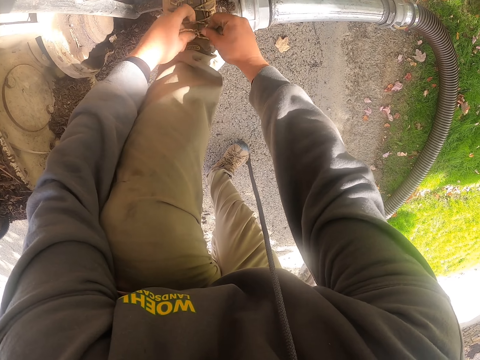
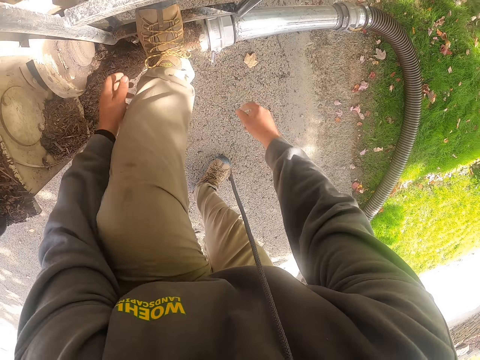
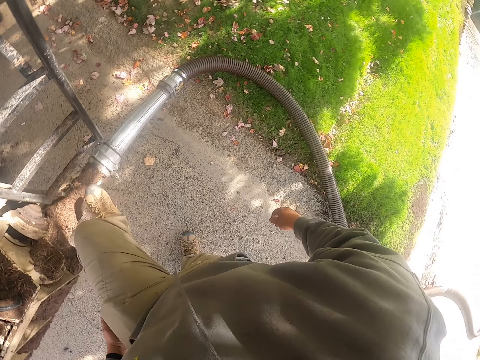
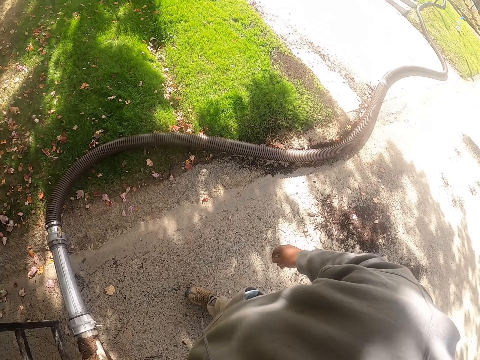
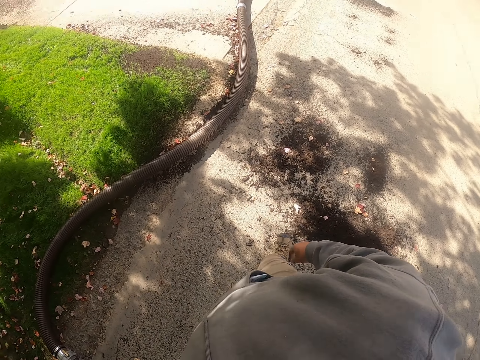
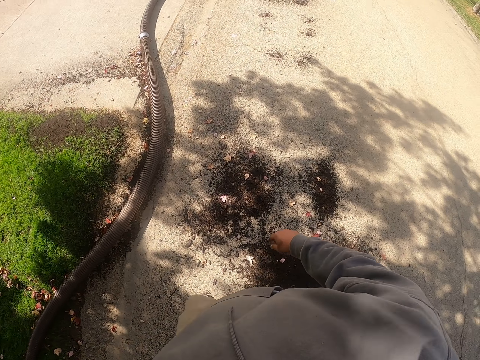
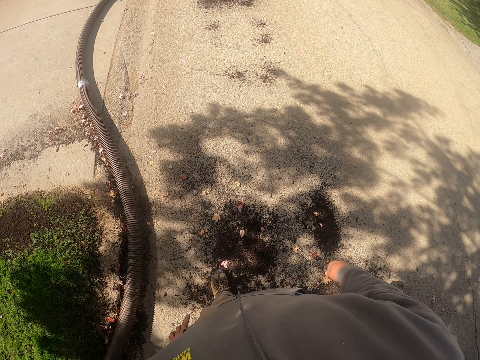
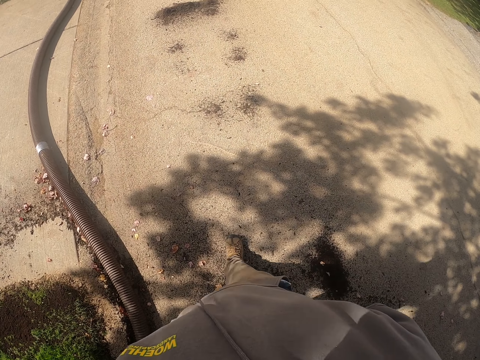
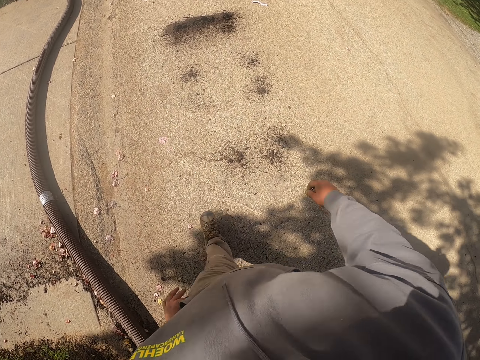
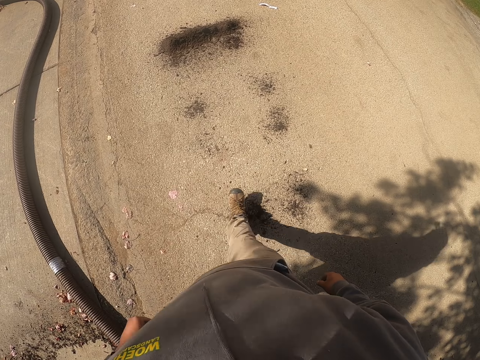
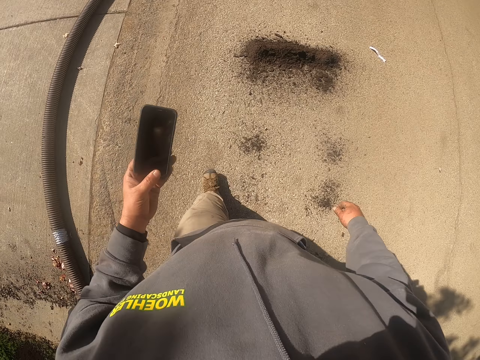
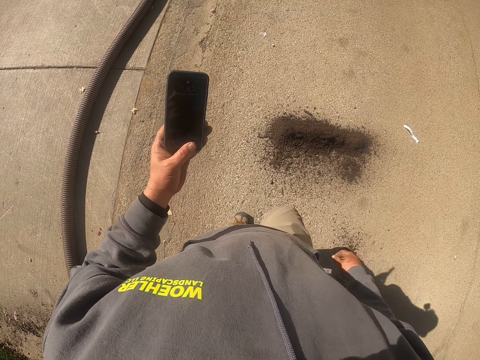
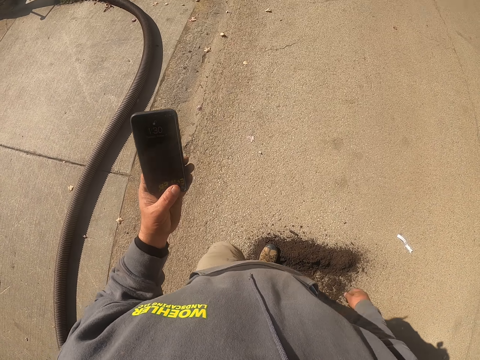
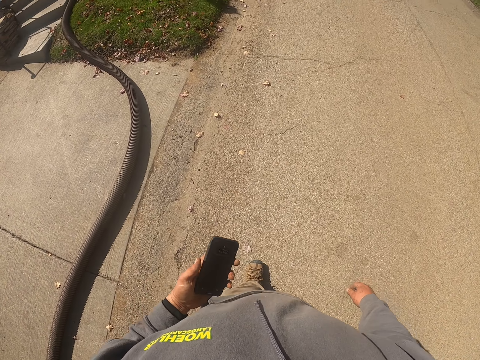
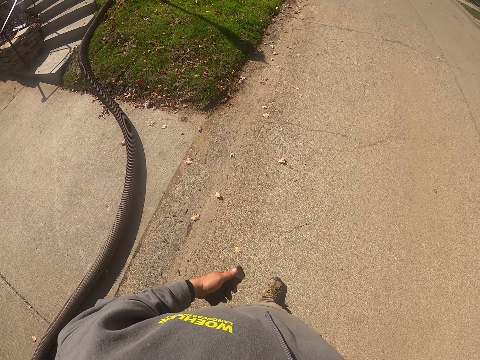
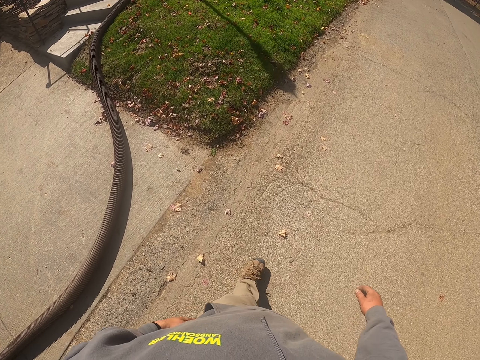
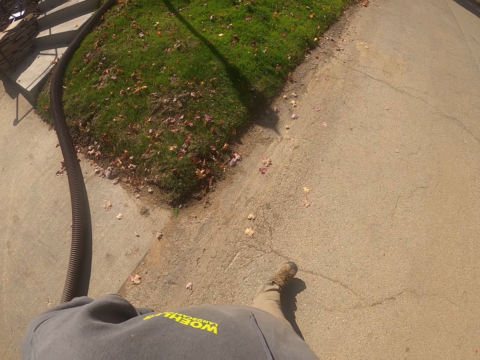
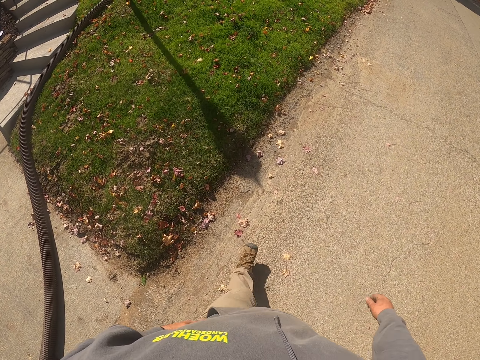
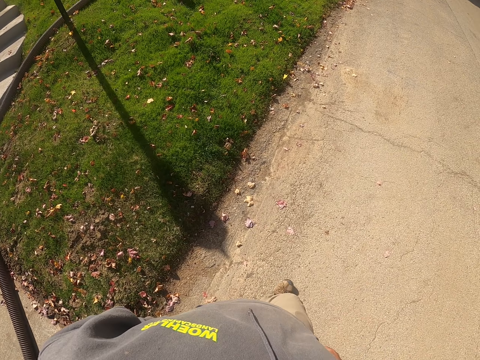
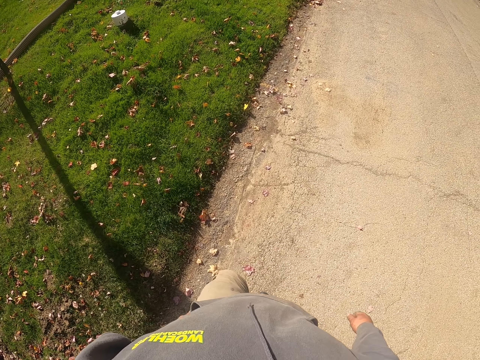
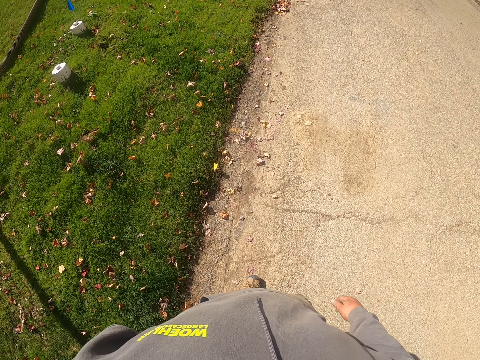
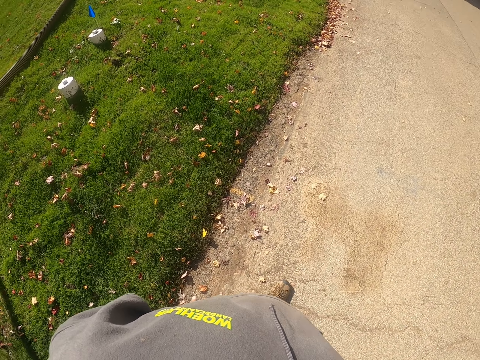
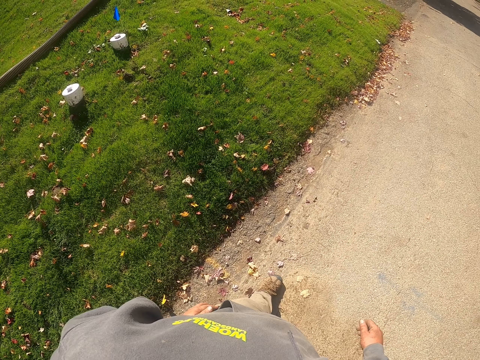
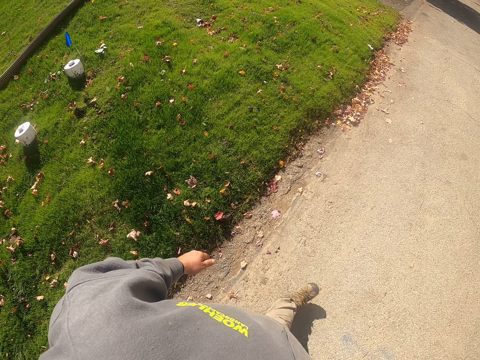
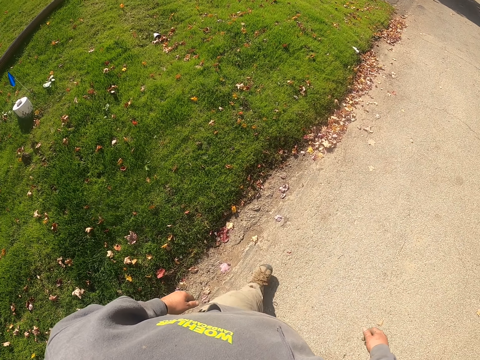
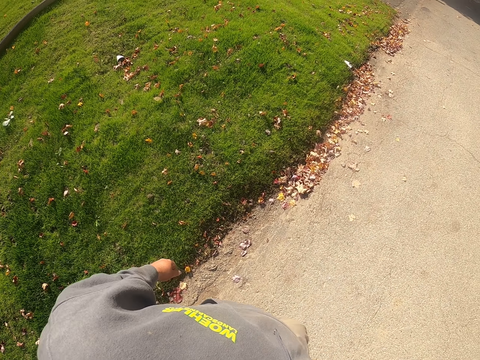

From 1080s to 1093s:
The camera wearer removes his hands from his shoes. He removes his leg from something. He walks around the compound. He walks back on the driveway. He gets the phone from his pocket. He looks at his phone. He puts his phone in his pocket. He walks to the pipe.

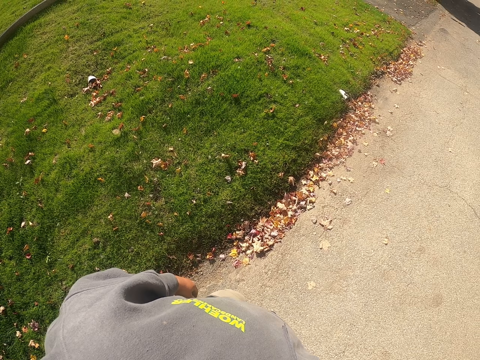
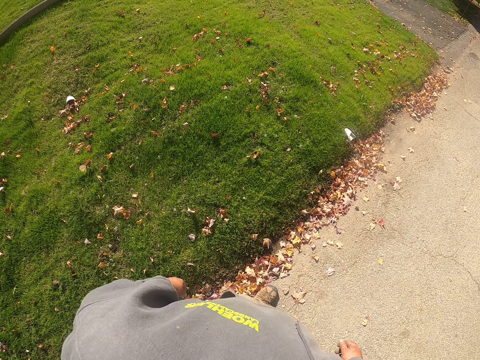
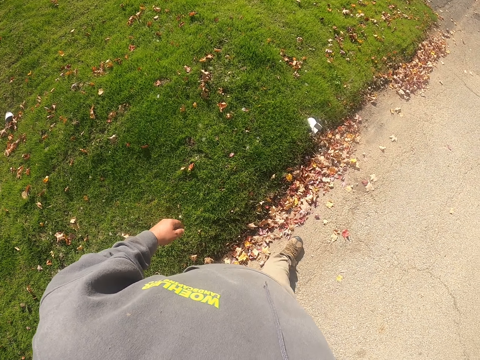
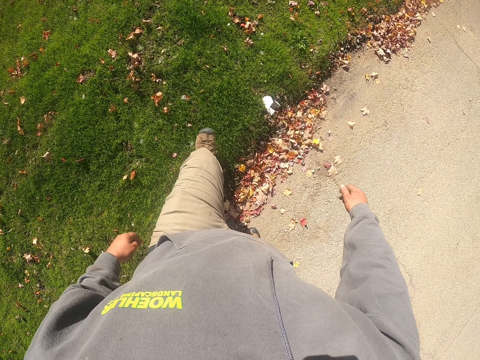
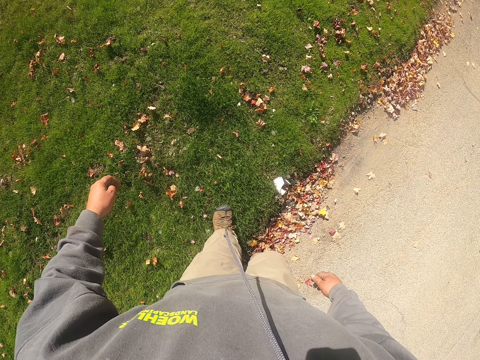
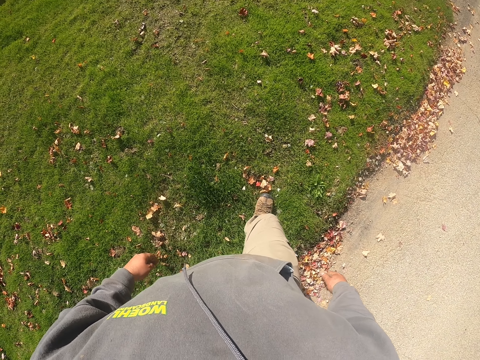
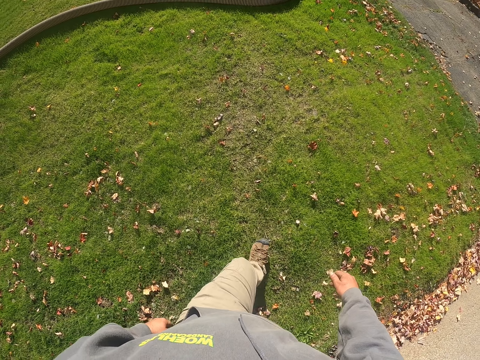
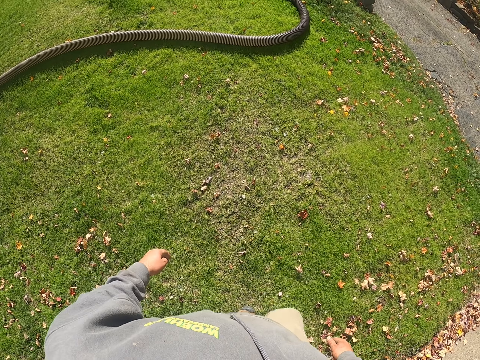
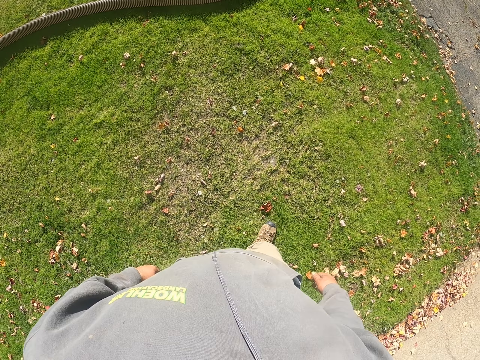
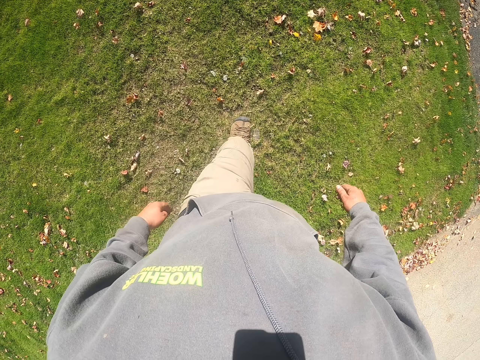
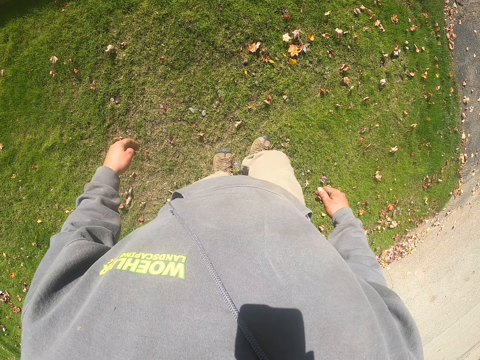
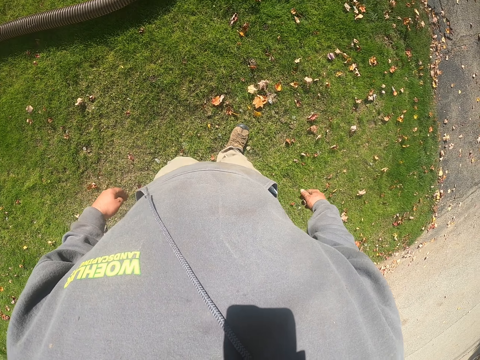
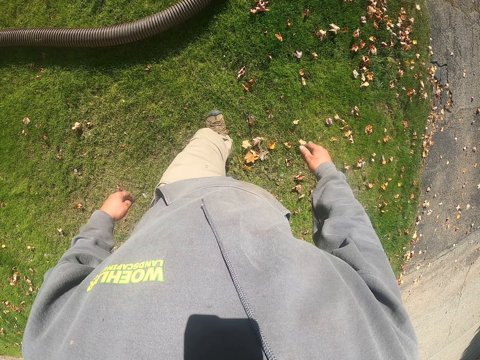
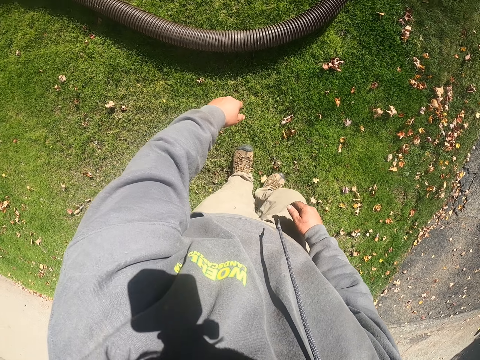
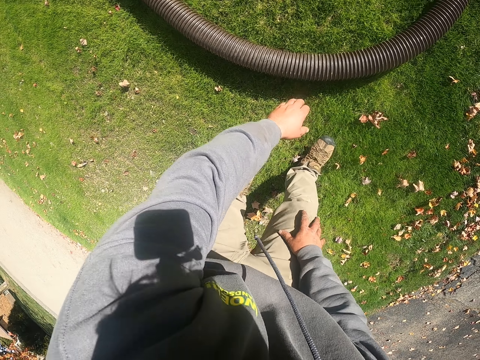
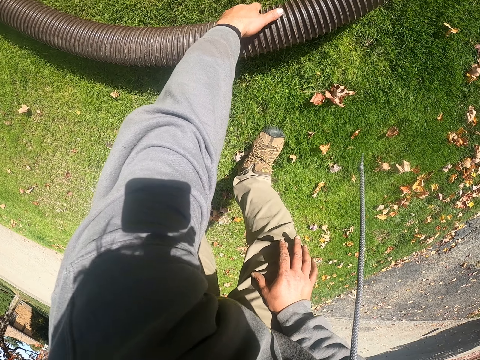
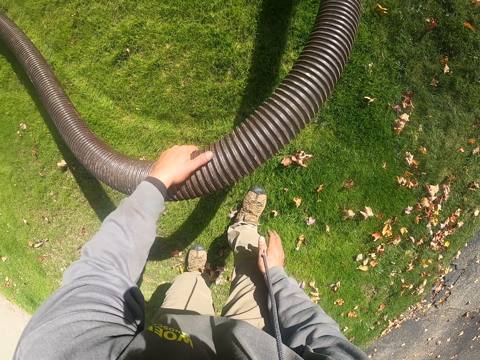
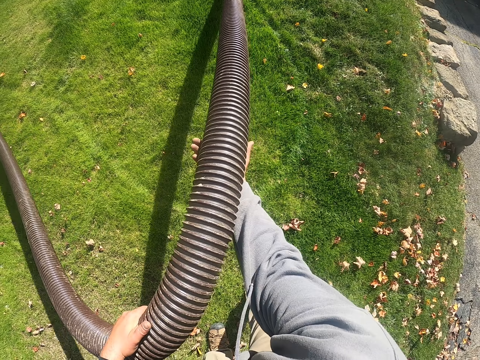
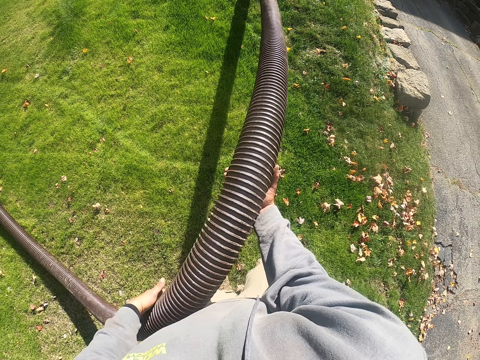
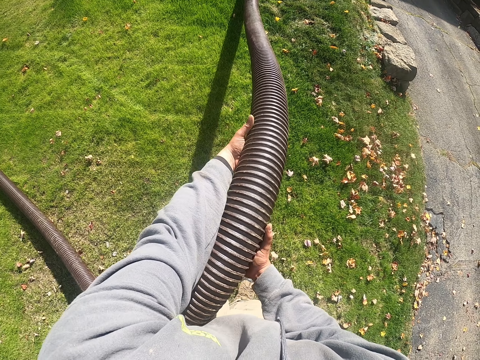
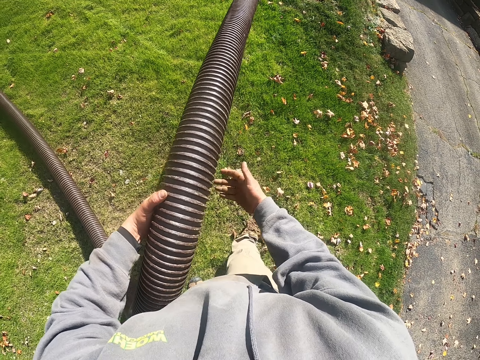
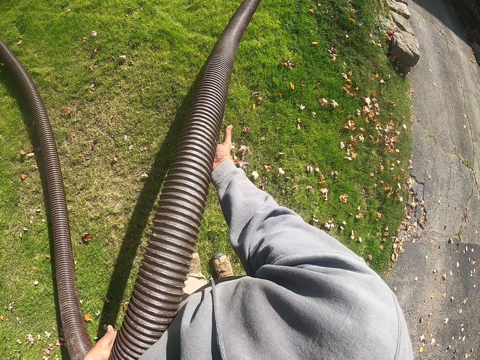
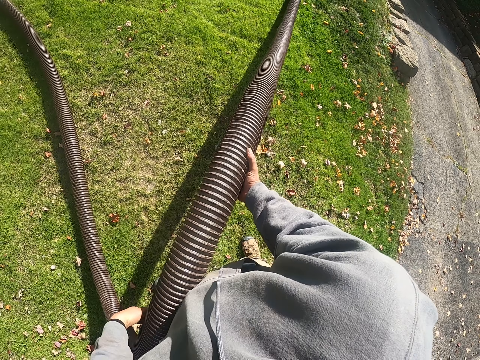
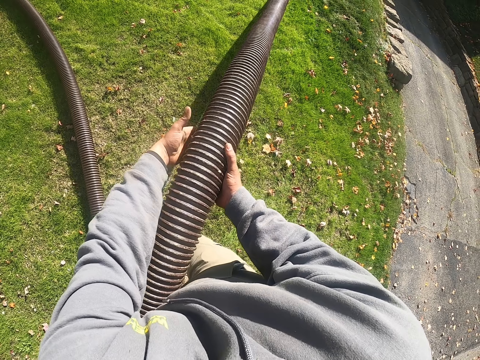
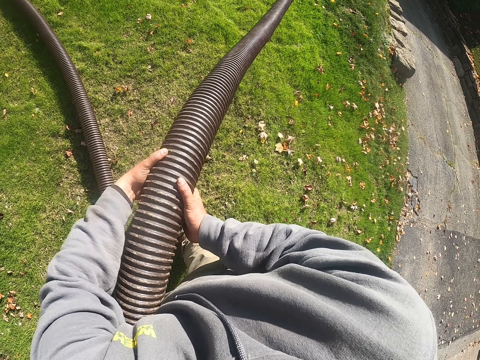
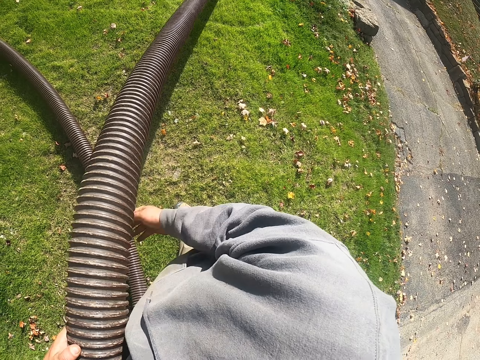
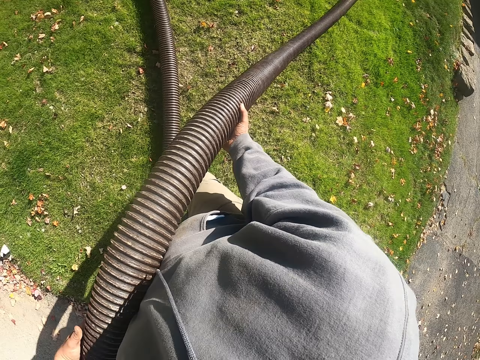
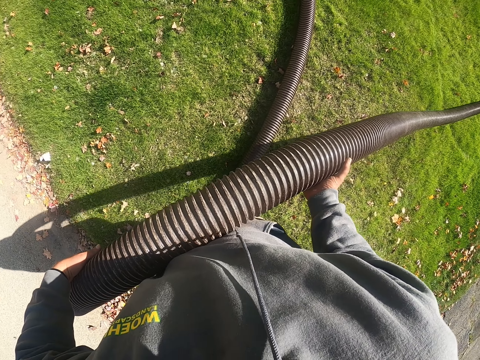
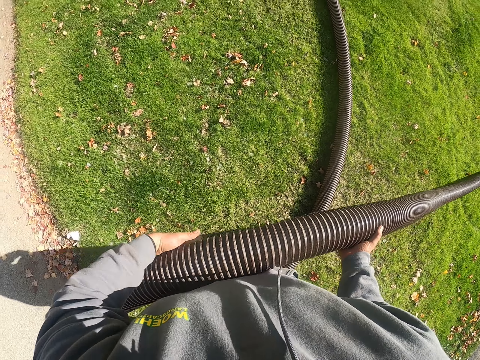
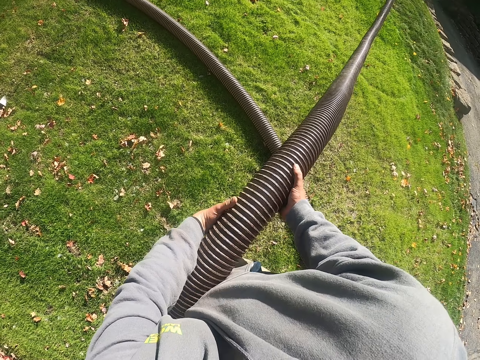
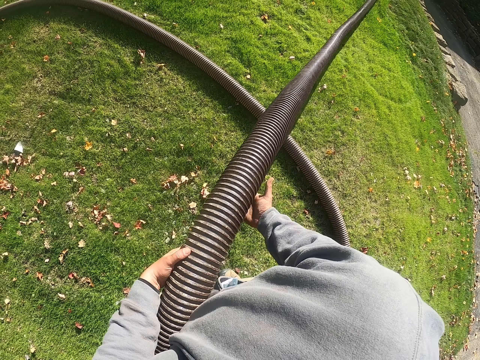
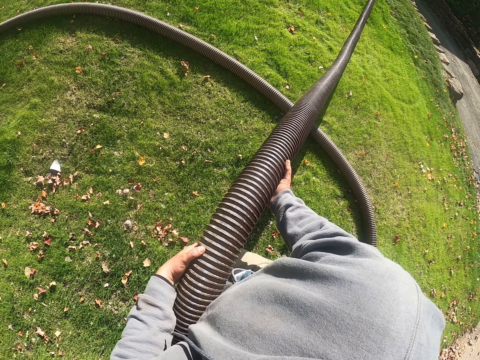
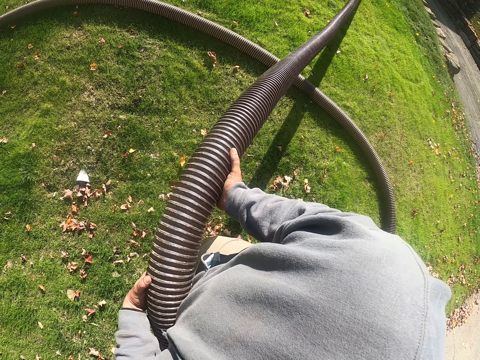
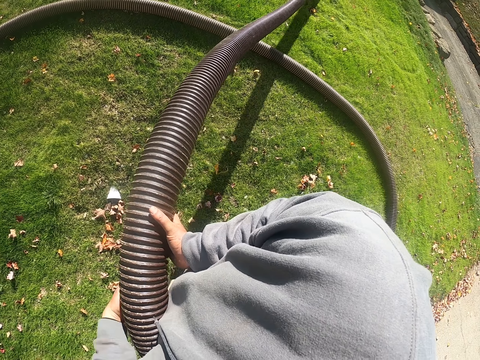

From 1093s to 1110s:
The camera wearer walks on the grass. They pick up a pipe. They hold the plastic pipe with the left hand. They pull the pipe. They hold the plastic pipe with both hands.
